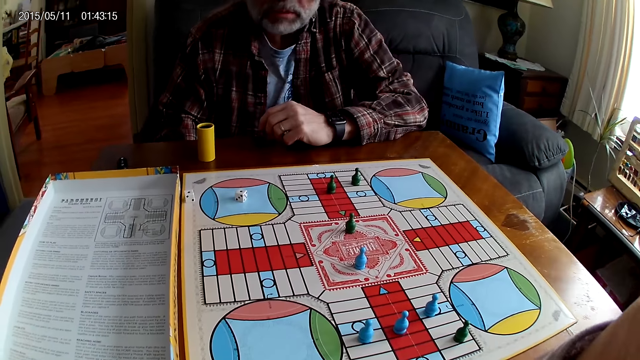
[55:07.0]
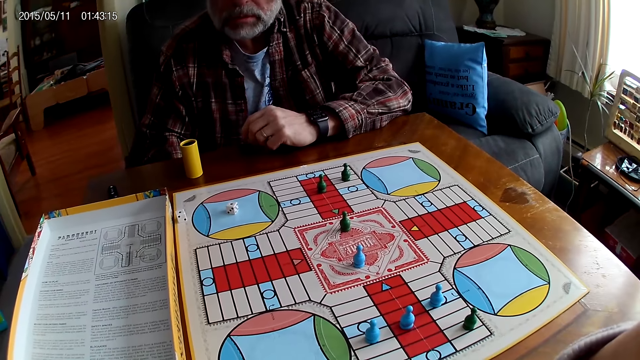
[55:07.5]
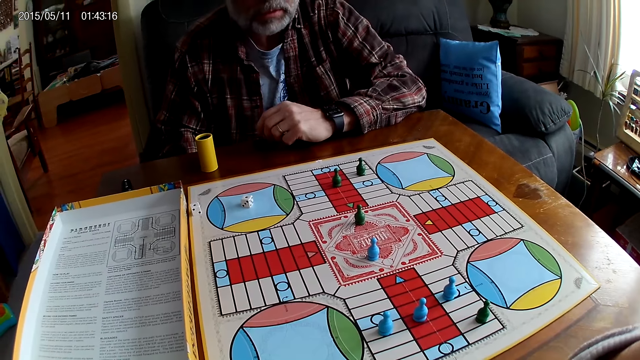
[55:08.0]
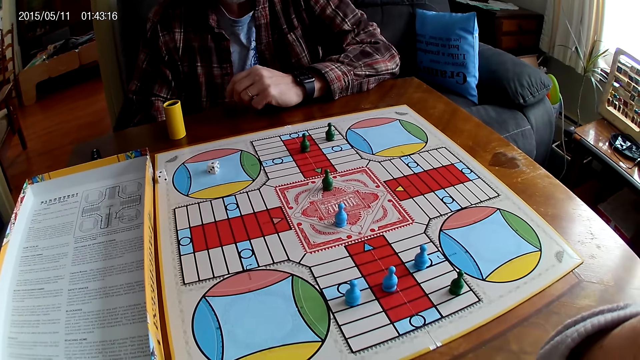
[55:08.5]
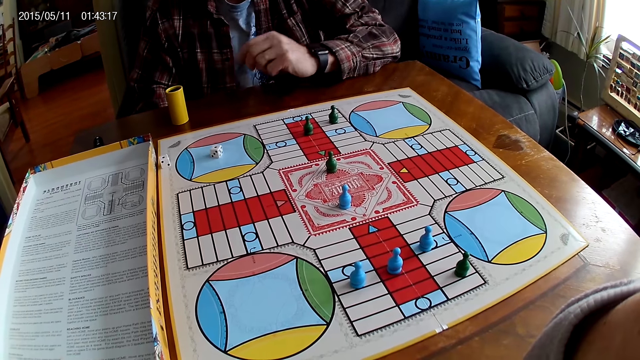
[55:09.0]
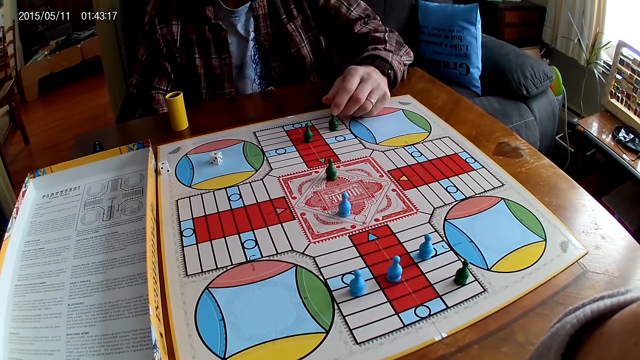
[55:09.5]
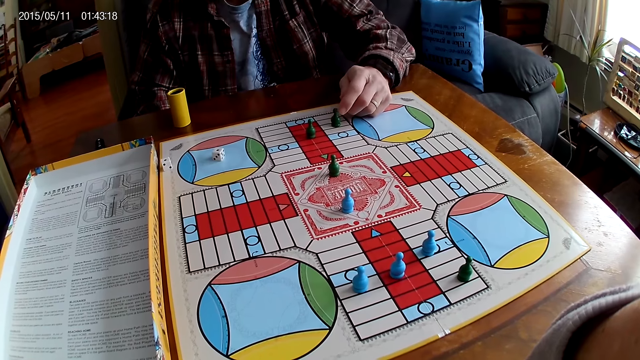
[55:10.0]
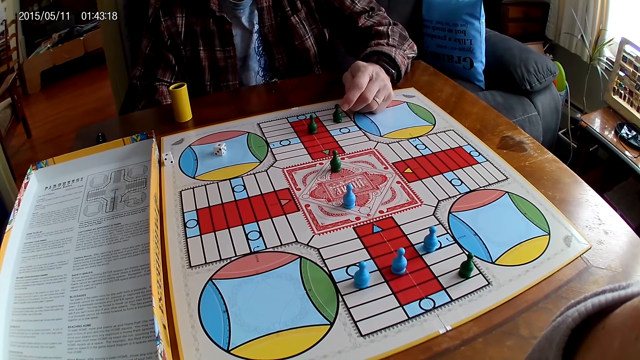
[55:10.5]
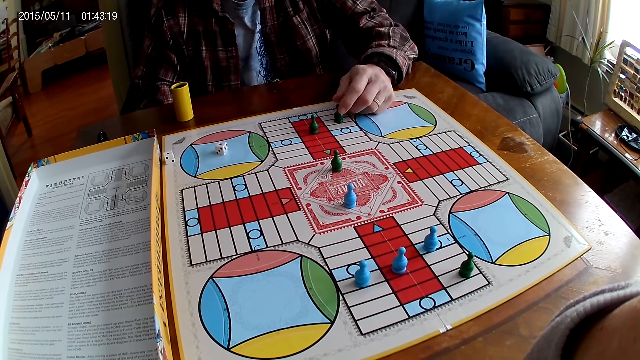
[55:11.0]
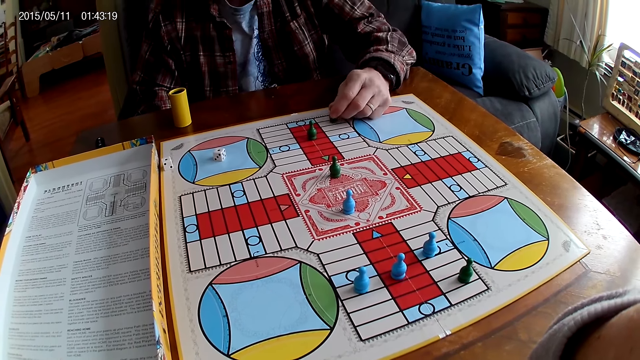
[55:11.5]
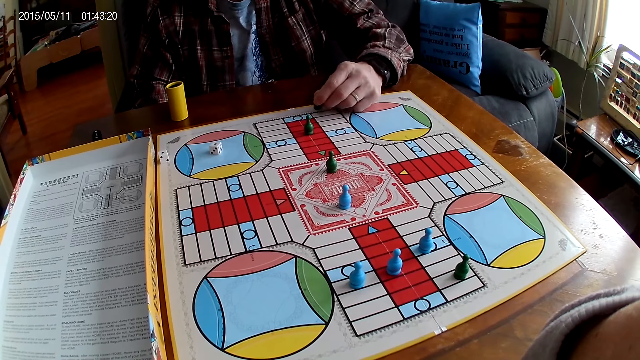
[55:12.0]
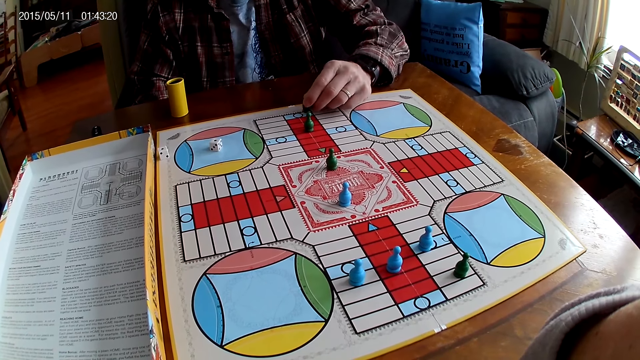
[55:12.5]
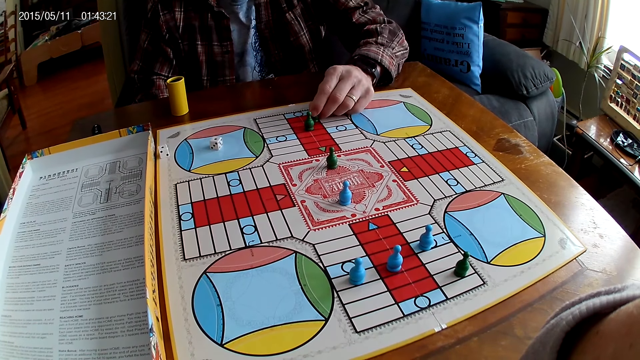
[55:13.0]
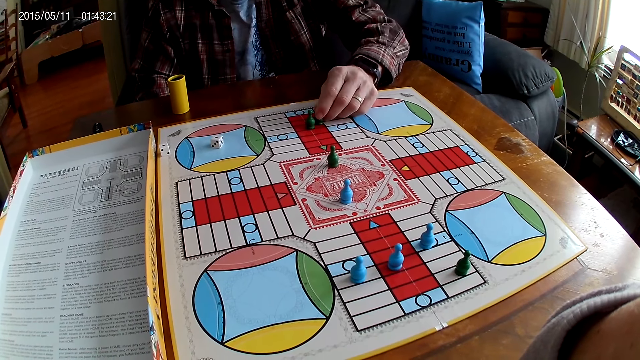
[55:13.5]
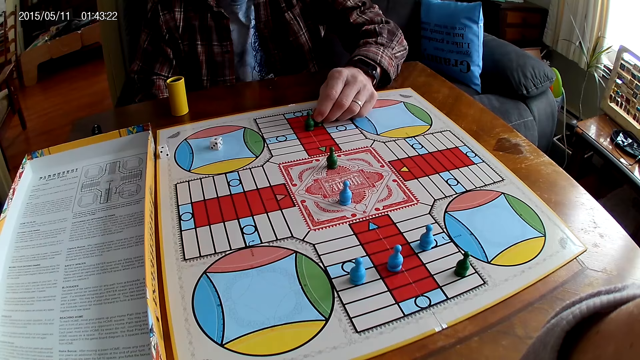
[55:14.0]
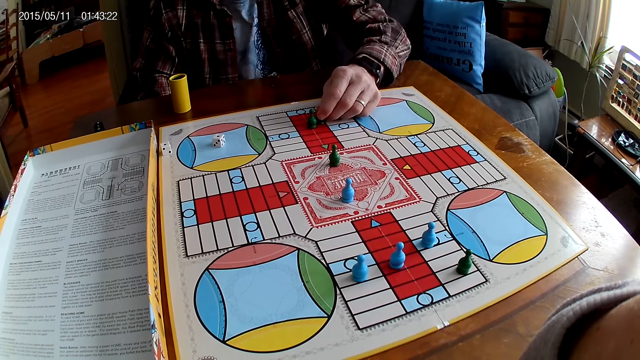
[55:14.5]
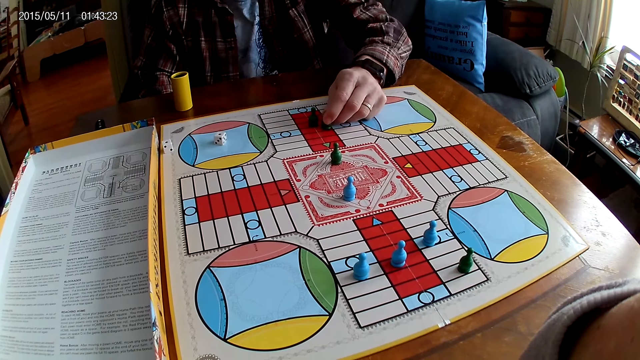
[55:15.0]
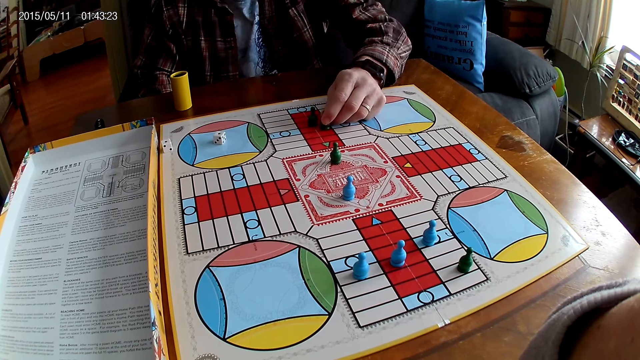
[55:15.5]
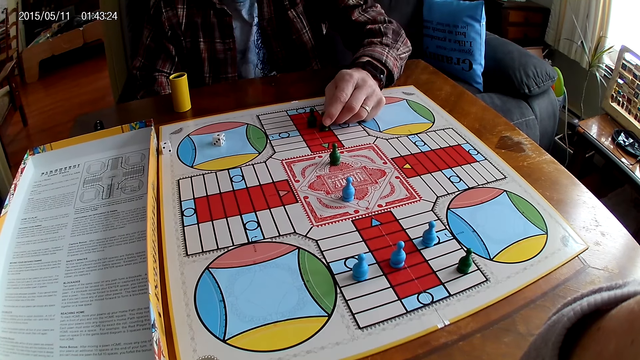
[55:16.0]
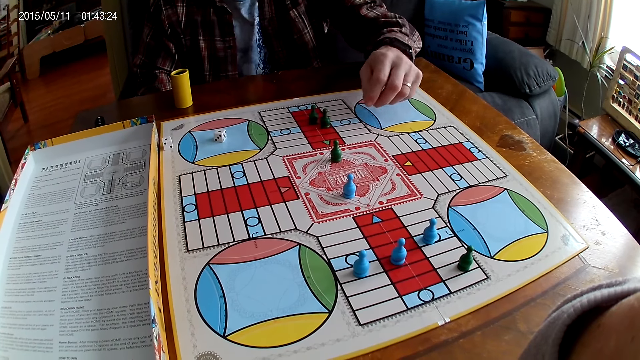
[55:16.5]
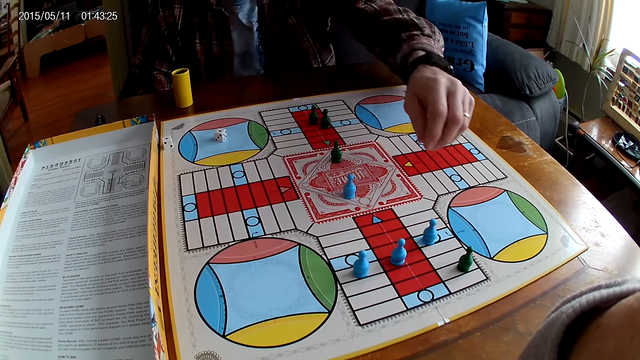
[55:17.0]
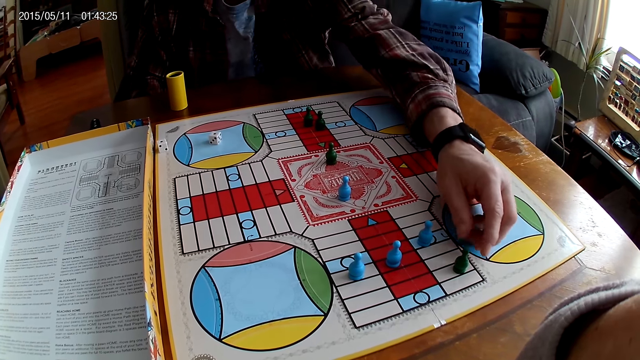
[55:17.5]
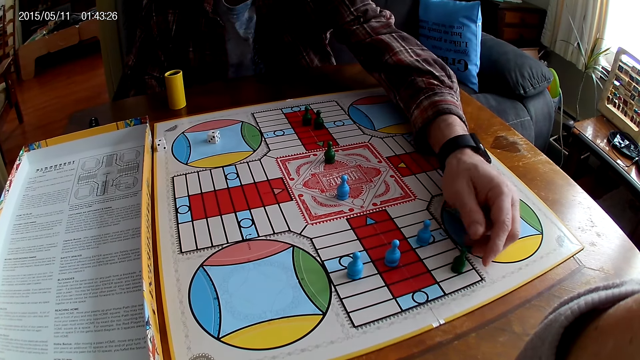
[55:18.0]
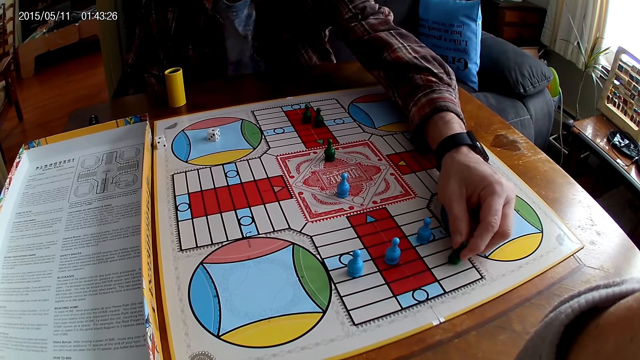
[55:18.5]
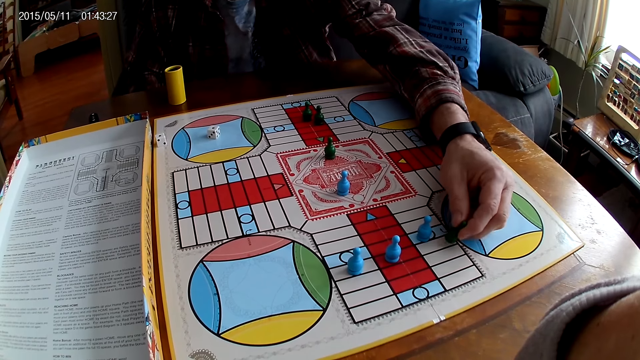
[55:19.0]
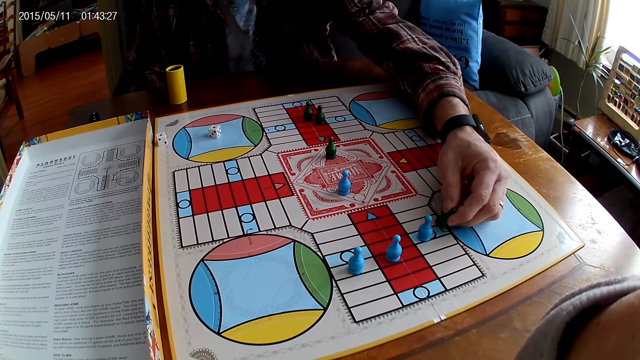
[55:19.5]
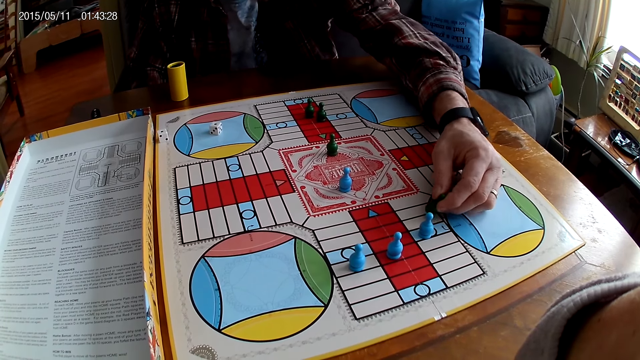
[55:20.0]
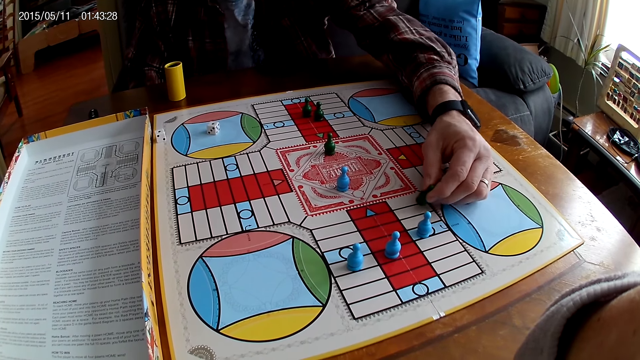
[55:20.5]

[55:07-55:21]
A man stretches his hand. He counts steps on the Ludo board with a chess with his left hand. He picks a Ludo pawn, moves the pawn, and places the Ludo pawn on the board. He picks the Ludo pawn, counts steps on the Ludo board with the chess with his left hand, and moves the Ludo pawn.

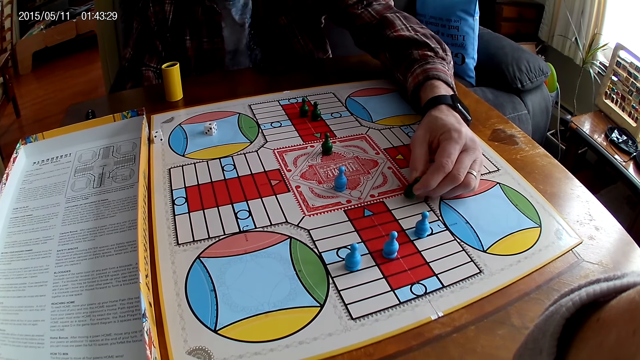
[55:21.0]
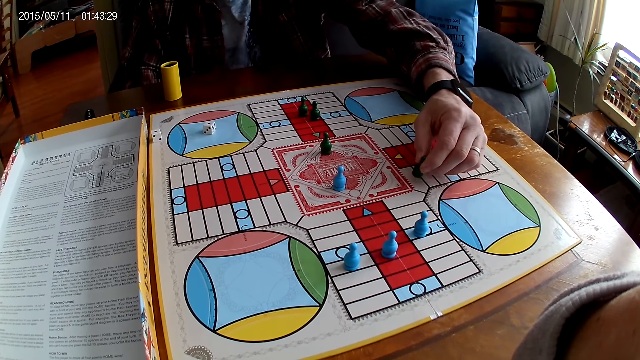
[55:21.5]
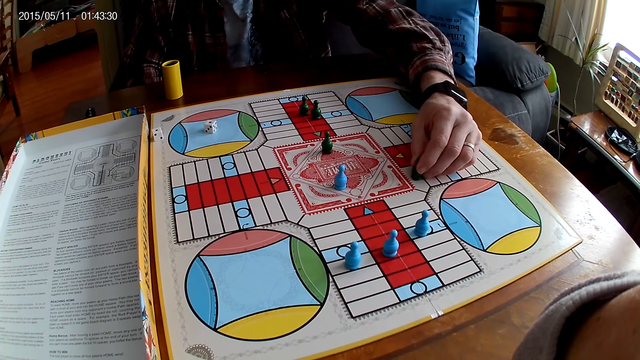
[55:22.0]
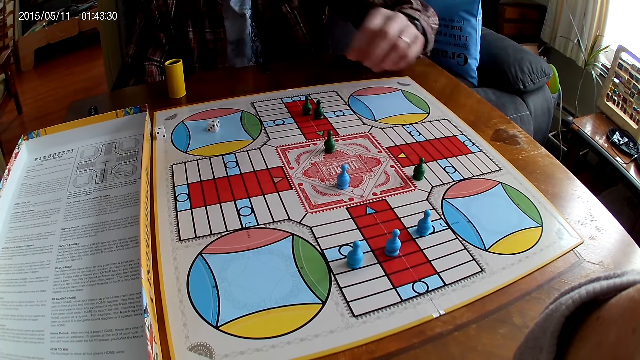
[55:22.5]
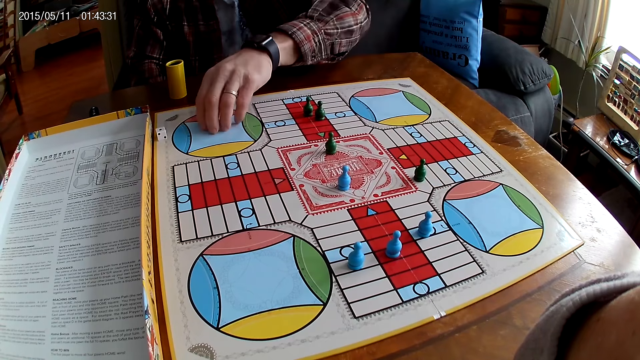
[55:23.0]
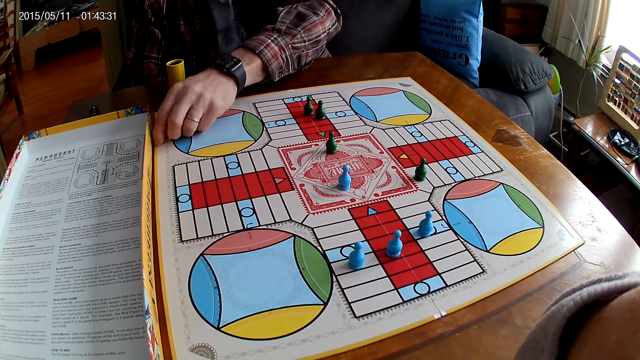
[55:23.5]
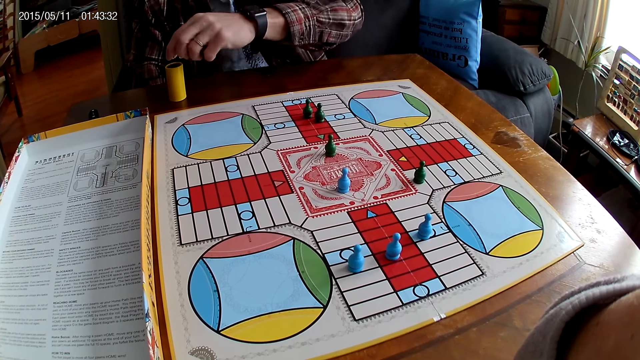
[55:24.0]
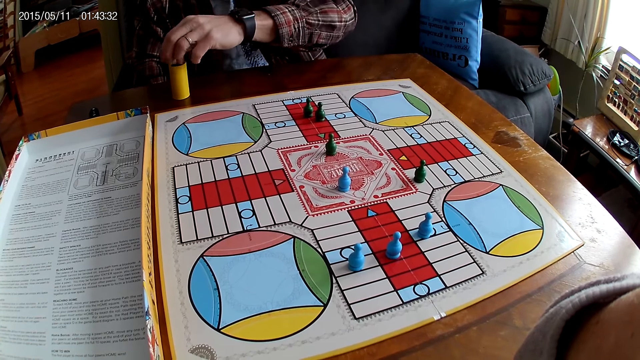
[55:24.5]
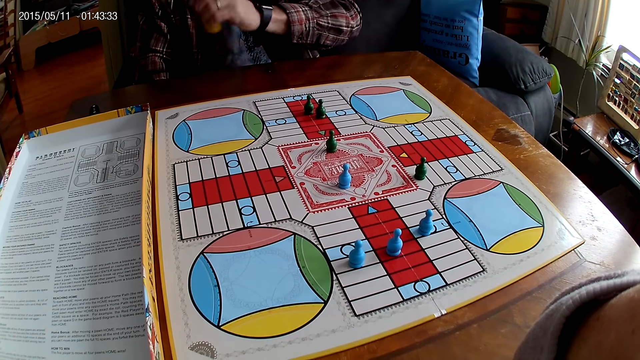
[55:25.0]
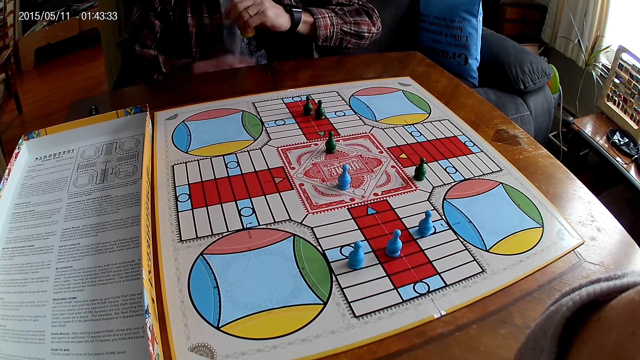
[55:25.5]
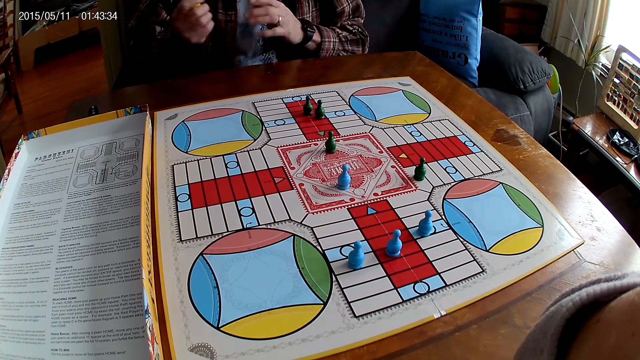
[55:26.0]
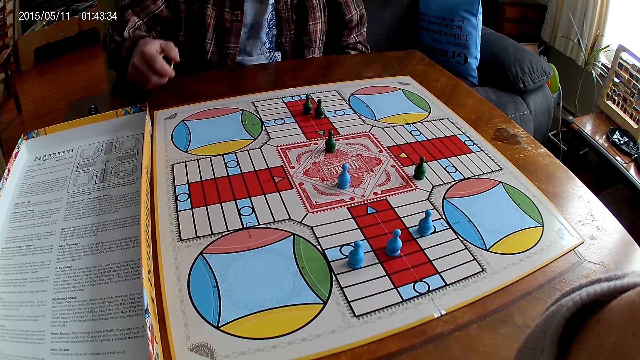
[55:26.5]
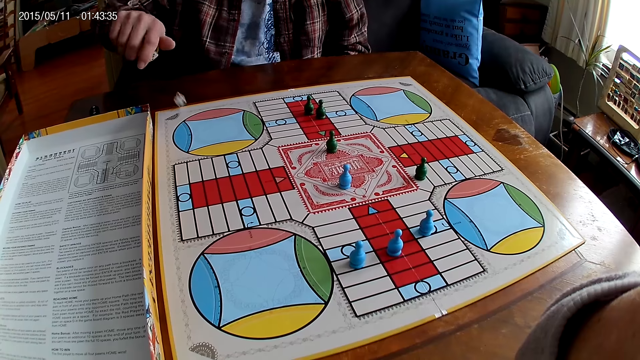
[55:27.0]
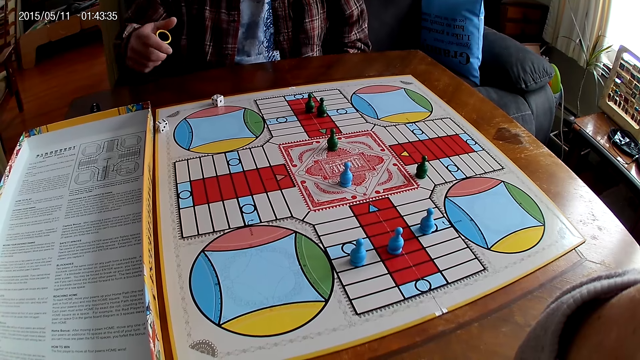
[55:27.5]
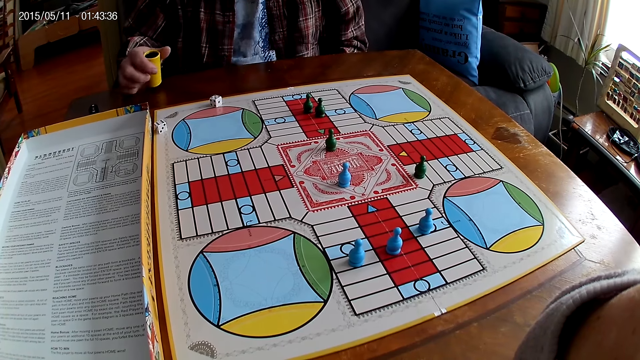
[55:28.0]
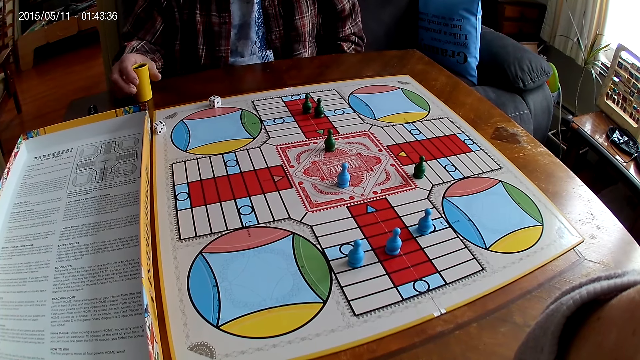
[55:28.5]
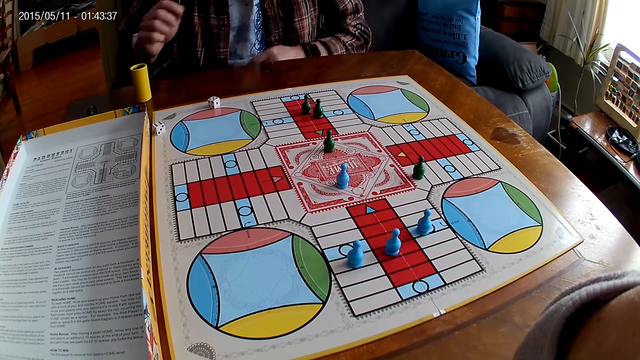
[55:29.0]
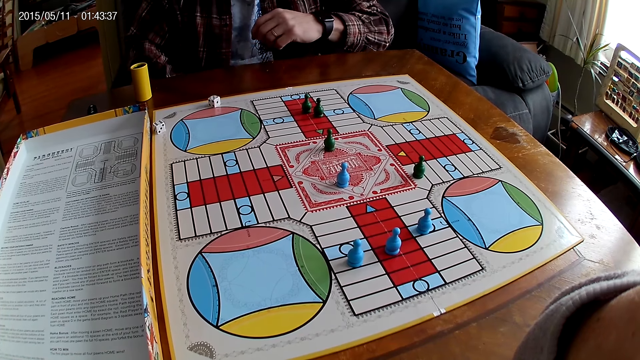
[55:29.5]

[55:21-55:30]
A man places a Ludo pawn on the board. He picks the die from the Ludo board with his left hand, and picks another die from the Ludo board with his left hand. He puts the dice in the container or dice shaker. He shakes the dice in the container. He picks the dice shaker. He shakes the dice in the container again. He drops the dice from the container on the Ludo board, and drops the container on the table.
